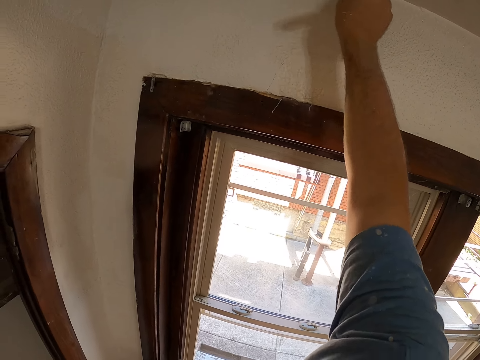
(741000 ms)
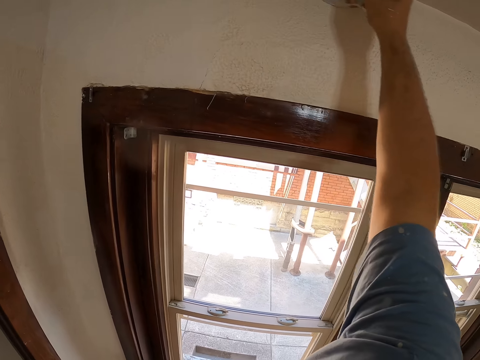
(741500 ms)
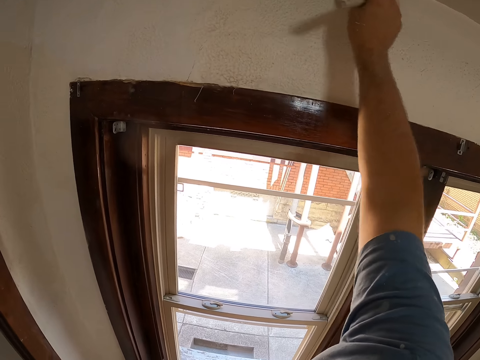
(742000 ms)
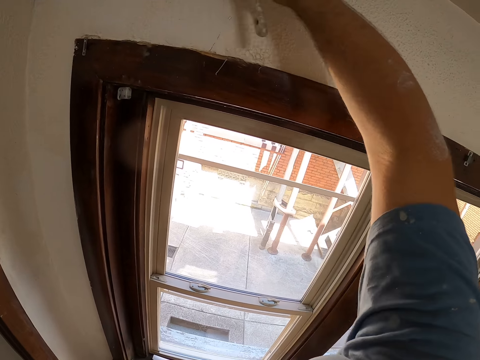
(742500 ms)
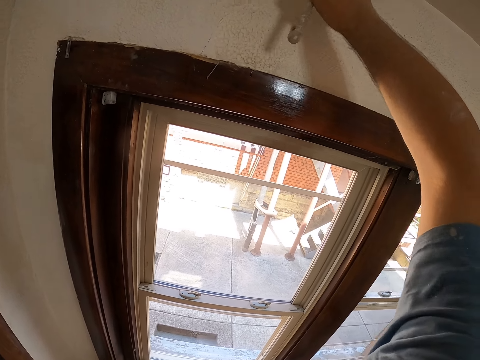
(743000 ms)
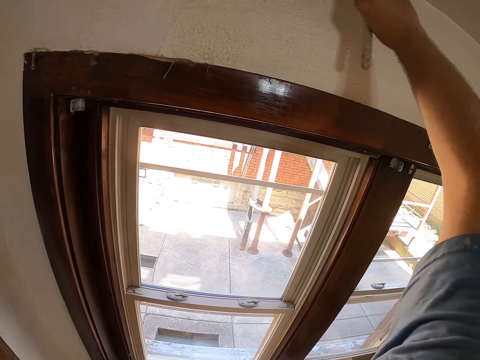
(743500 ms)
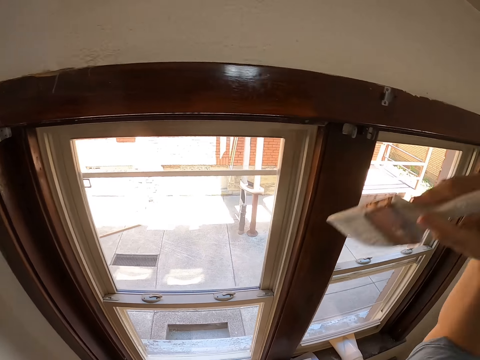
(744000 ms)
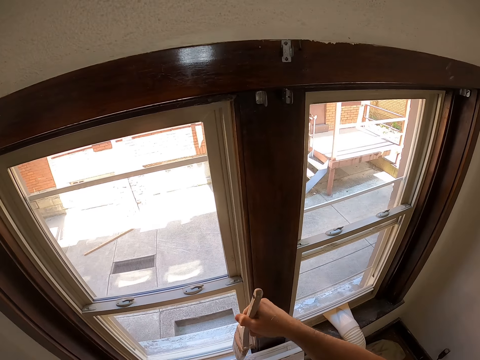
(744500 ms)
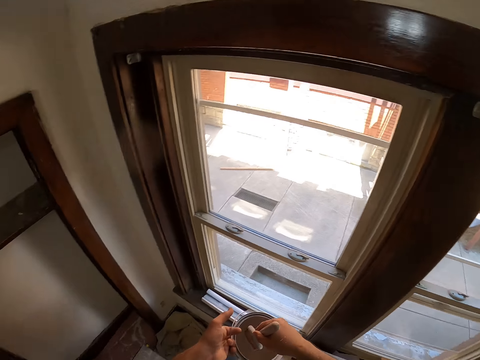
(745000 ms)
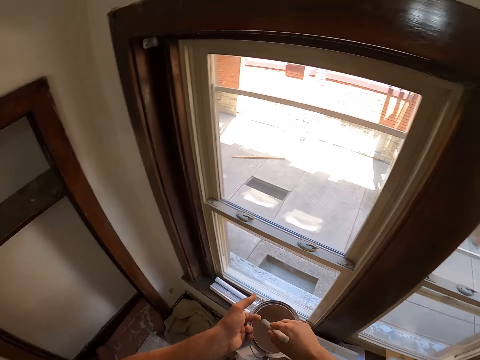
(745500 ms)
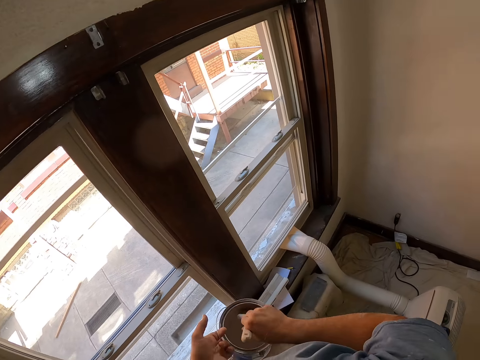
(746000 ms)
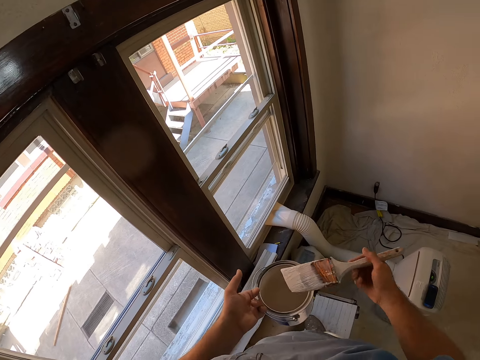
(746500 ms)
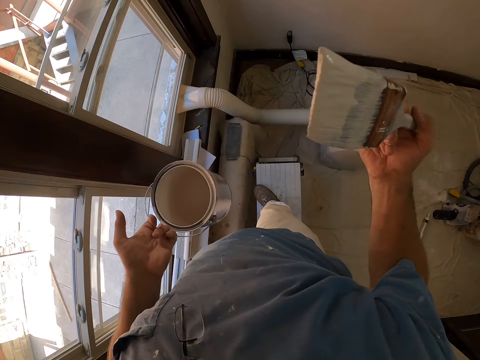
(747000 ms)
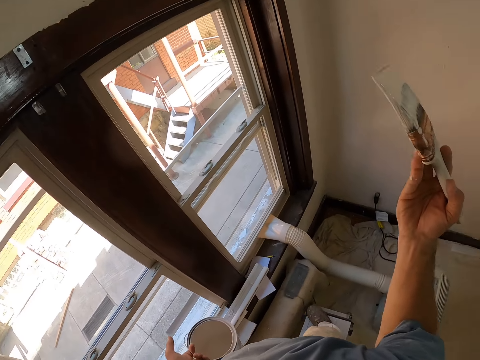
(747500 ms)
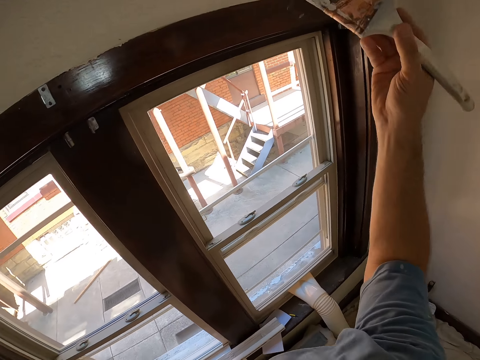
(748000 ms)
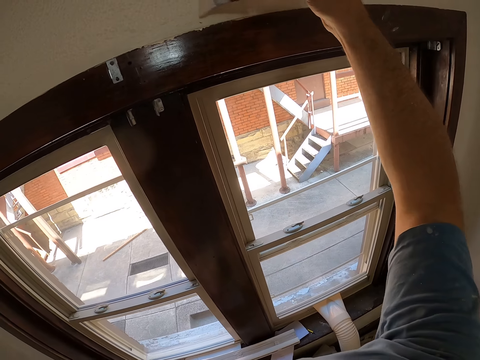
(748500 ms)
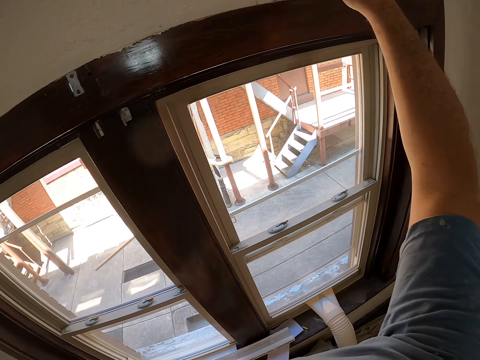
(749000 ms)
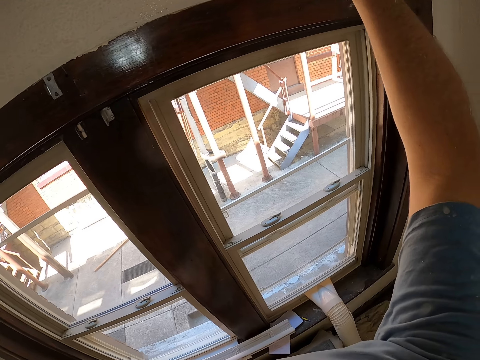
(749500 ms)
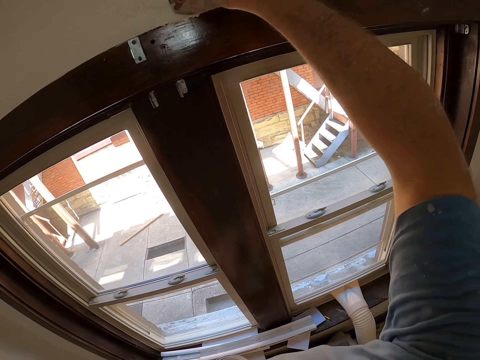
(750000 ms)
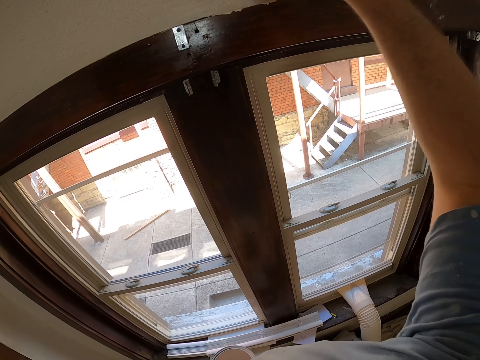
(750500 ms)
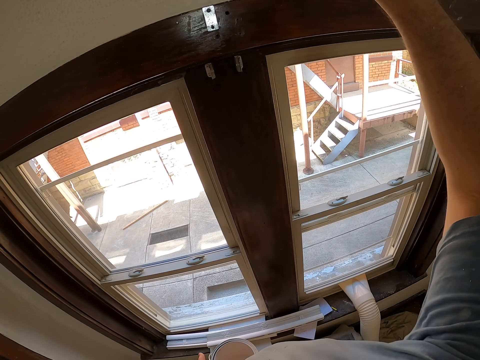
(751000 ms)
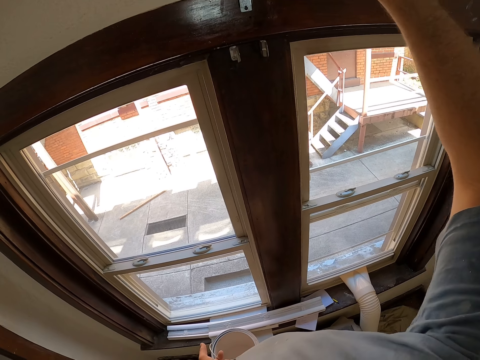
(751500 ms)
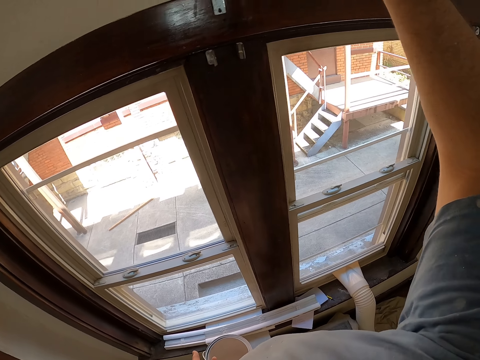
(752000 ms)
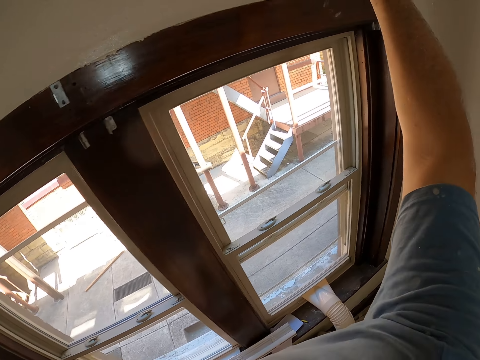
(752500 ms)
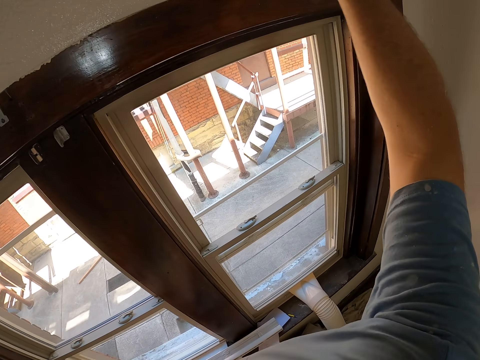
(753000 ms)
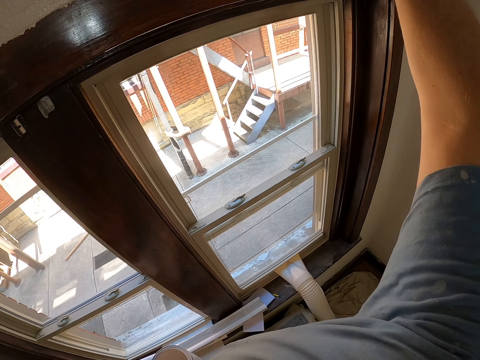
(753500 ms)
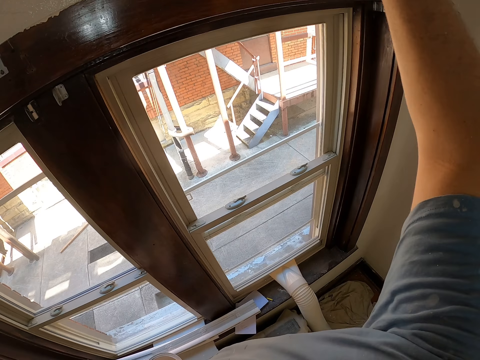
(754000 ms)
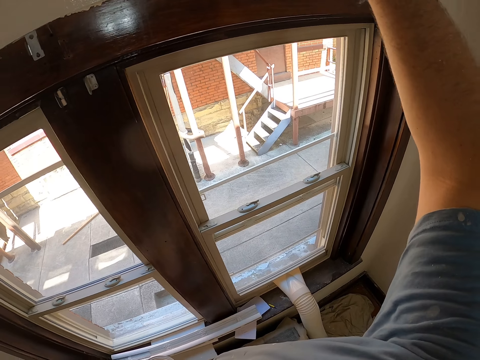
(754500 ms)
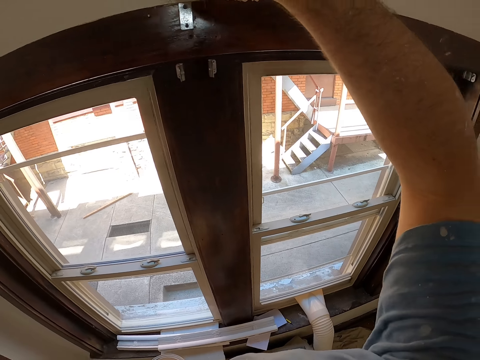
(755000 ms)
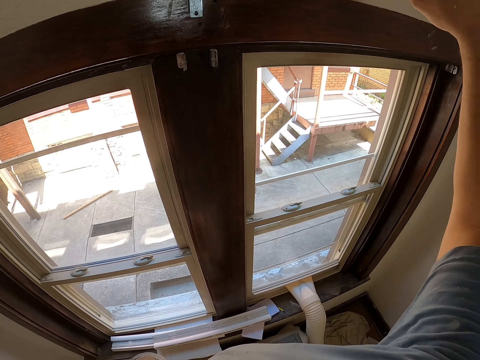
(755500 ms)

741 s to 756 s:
The camera wearer dips the paint brush on the paint tin. They paint the wall with the paintbrush.

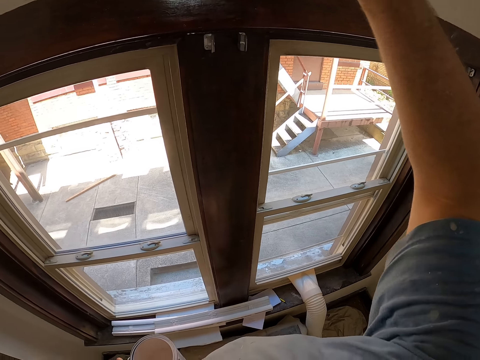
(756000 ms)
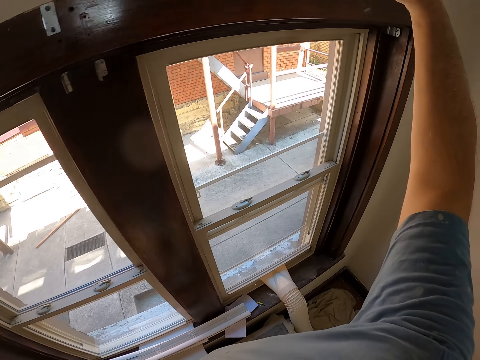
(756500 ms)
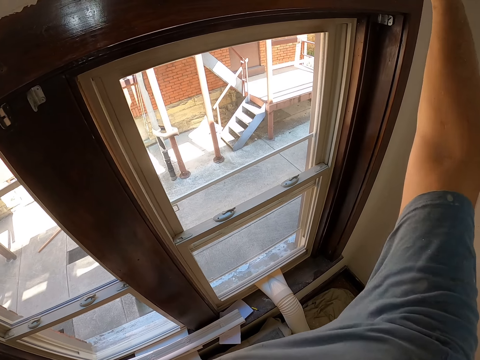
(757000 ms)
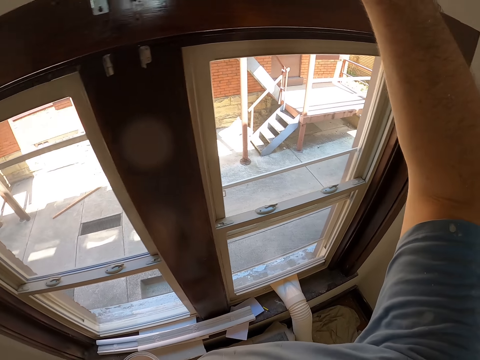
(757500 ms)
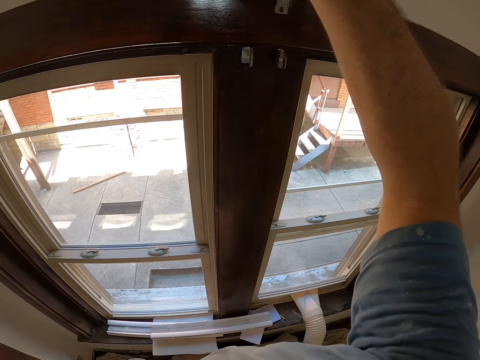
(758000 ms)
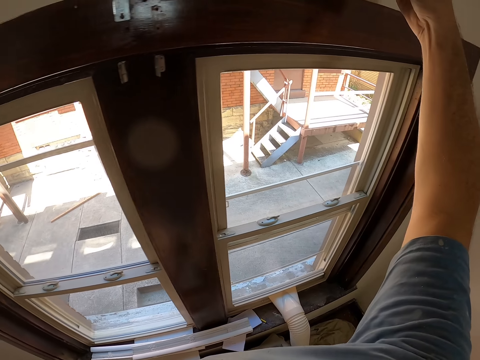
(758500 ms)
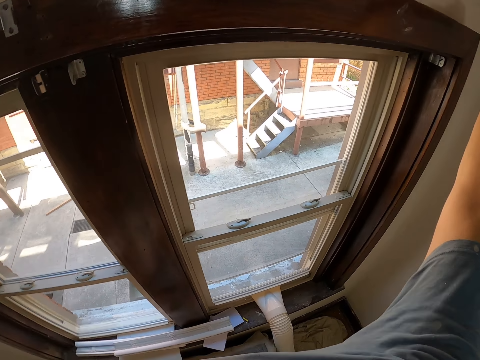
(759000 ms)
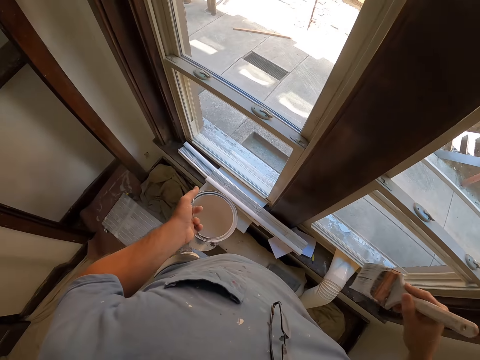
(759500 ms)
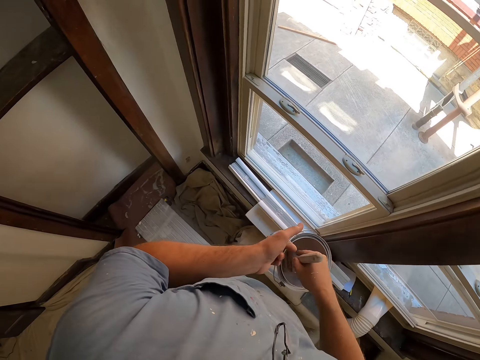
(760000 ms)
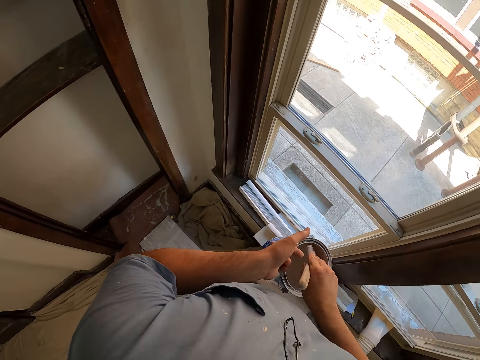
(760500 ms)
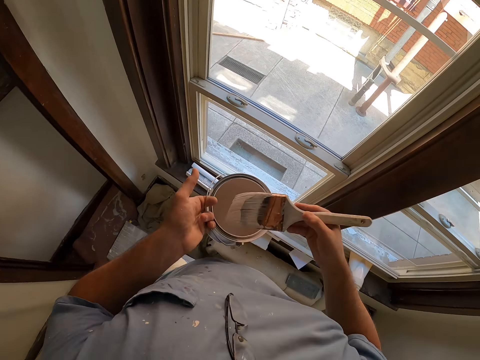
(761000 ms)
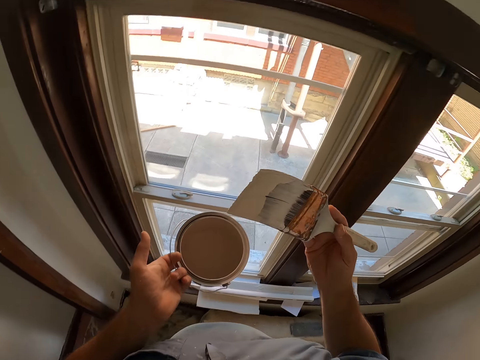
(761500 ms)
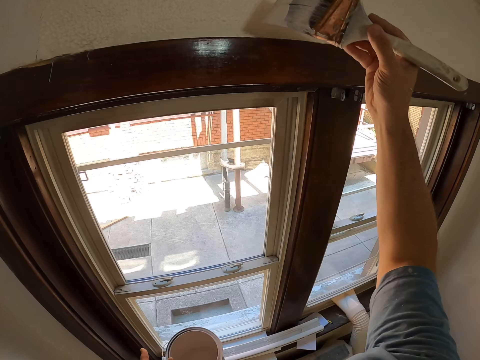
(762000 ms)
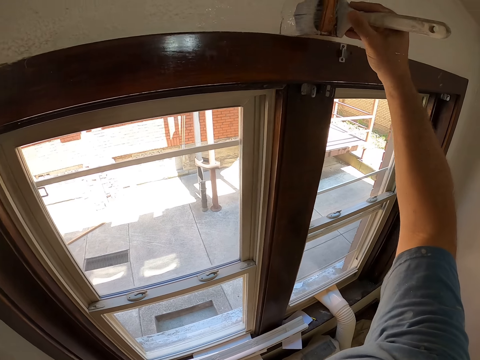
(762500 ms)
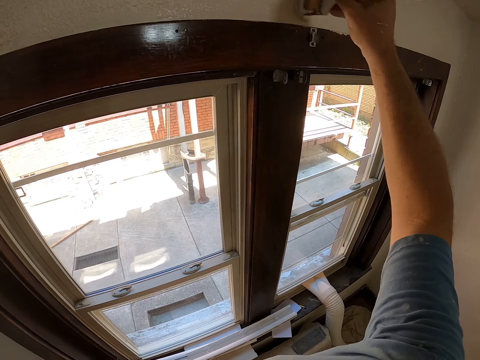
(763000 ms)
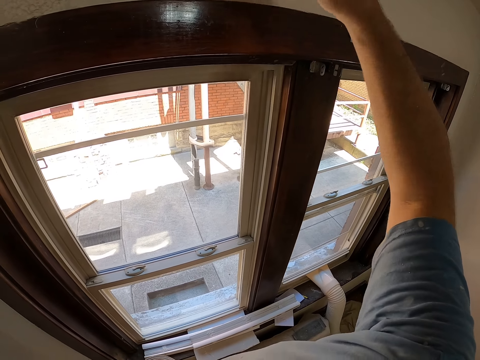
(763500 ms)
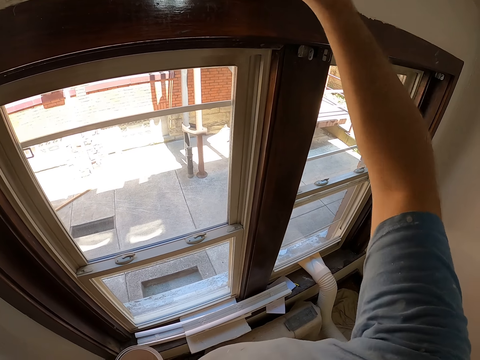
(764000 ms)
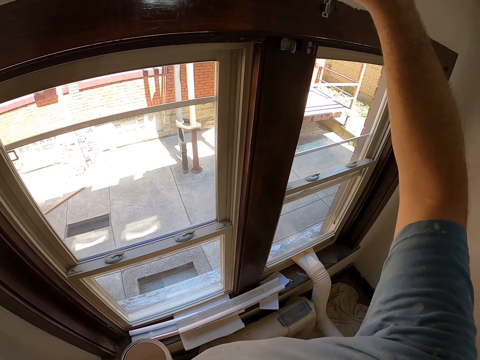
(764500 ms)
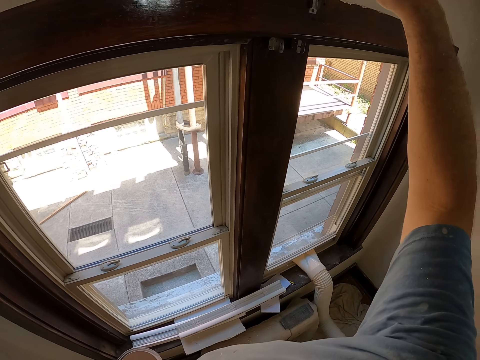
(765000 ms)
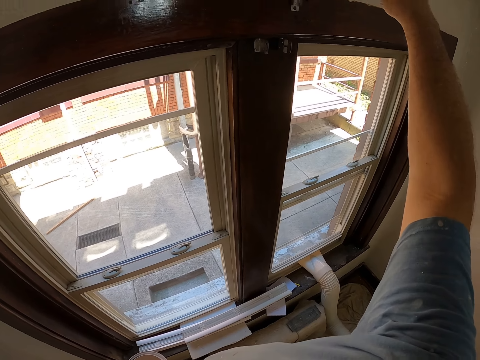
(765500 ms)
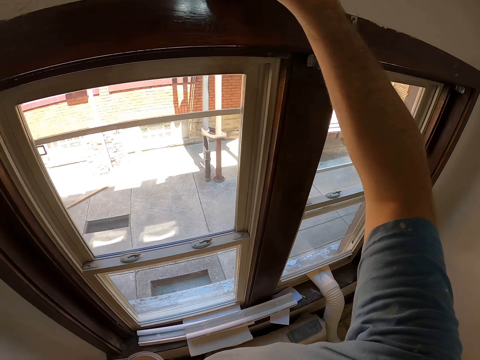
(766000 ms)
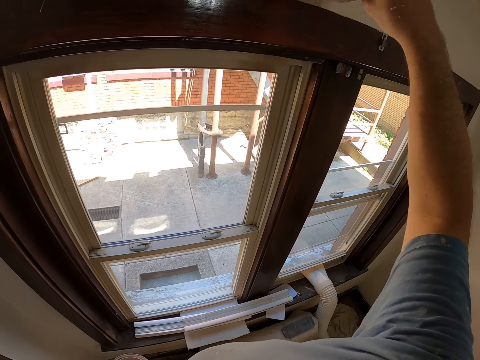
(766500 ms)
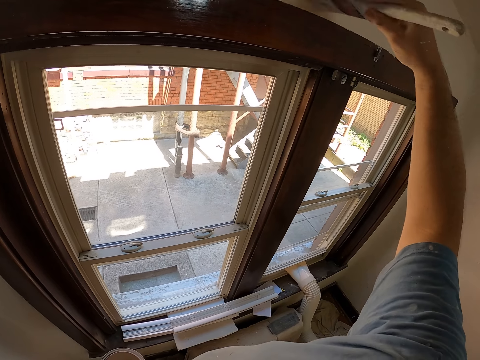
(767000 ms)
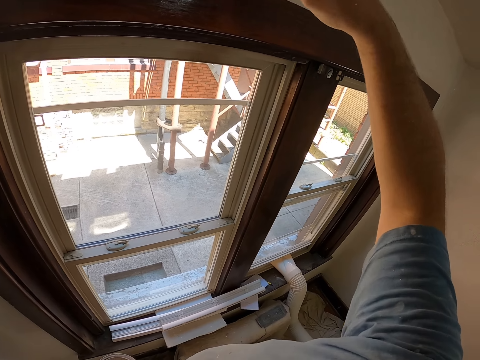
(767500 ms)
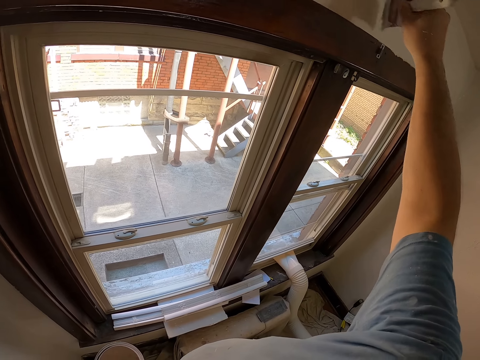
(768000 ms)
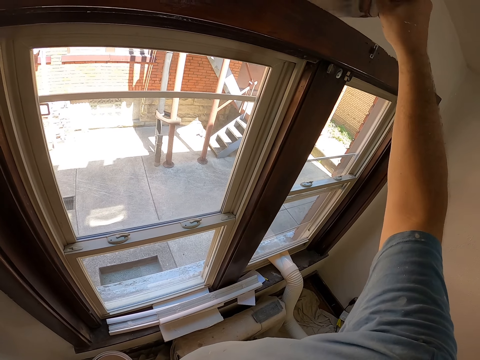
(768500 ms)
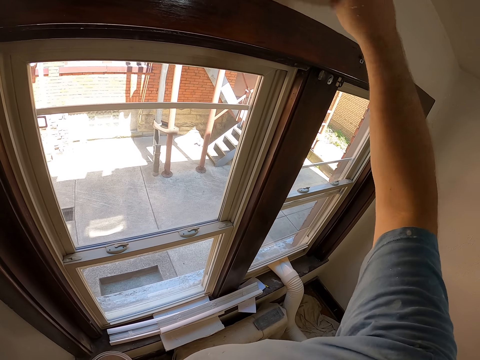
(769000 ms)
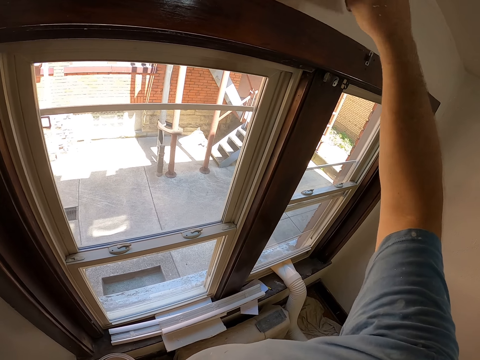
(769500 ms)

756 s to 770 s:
The camera wearer dips the paint brush on the paint tin. They paint the wall with the paintbrush.
